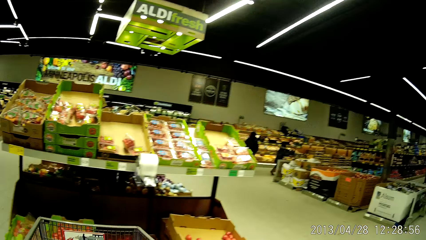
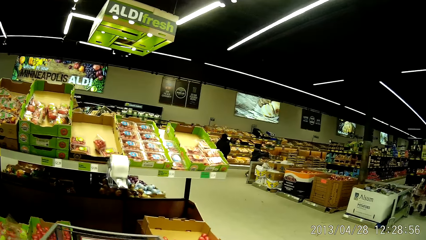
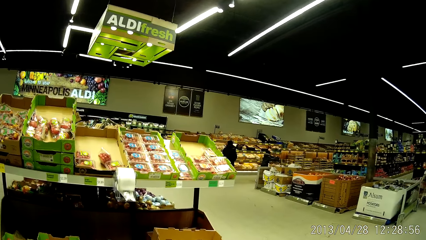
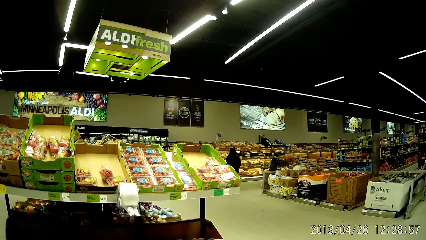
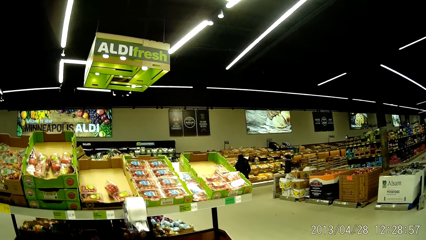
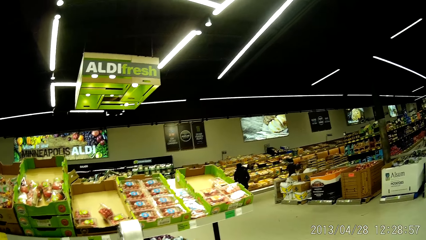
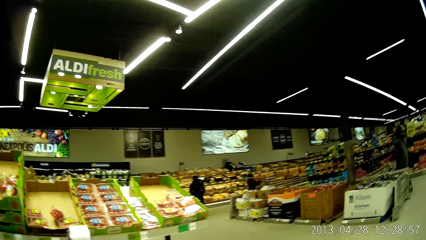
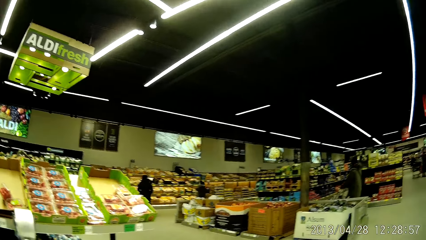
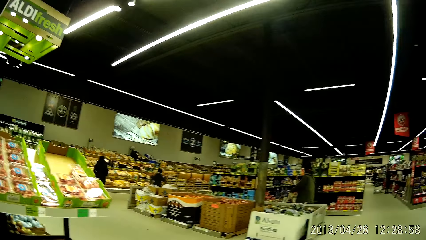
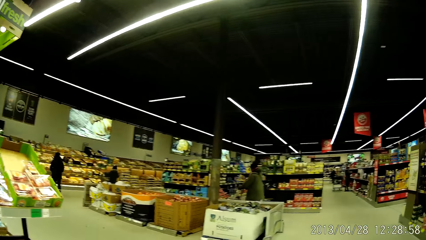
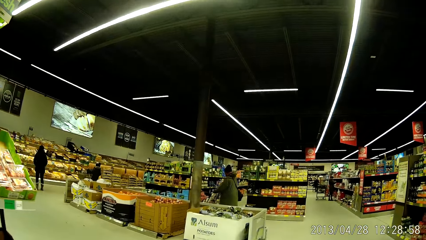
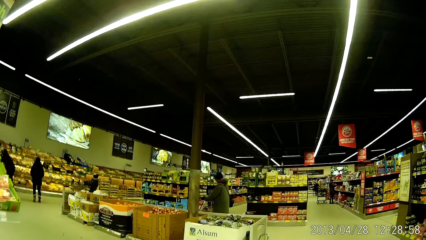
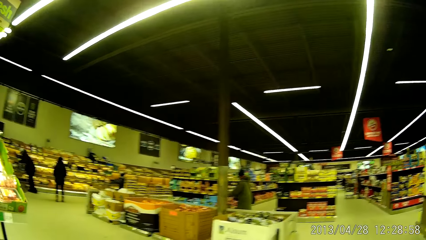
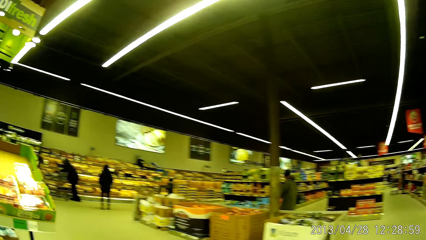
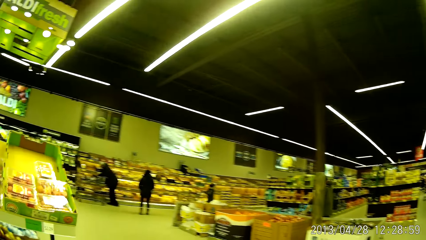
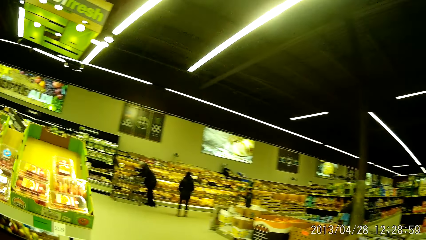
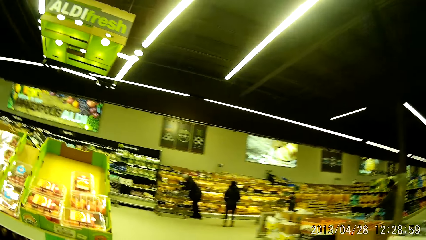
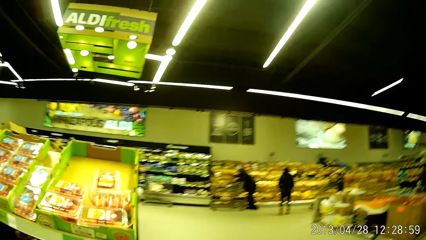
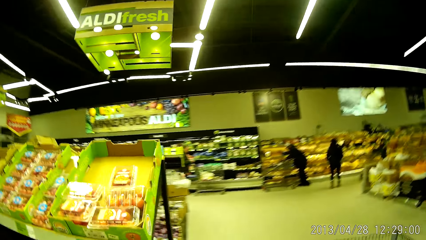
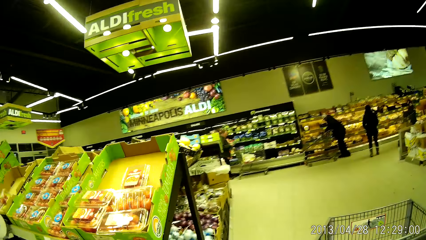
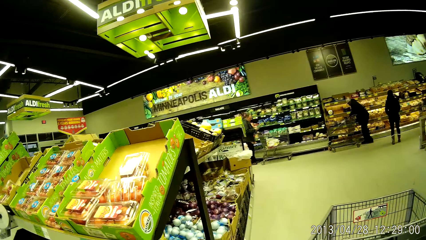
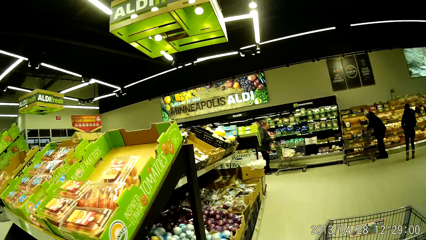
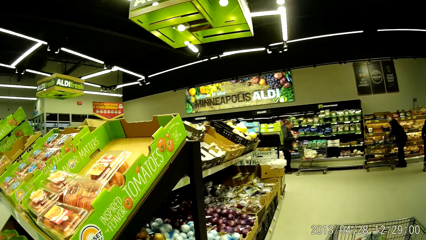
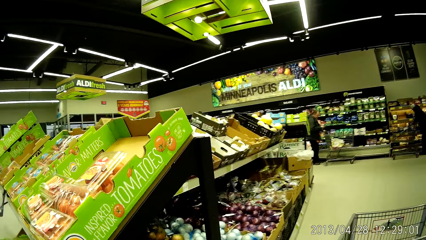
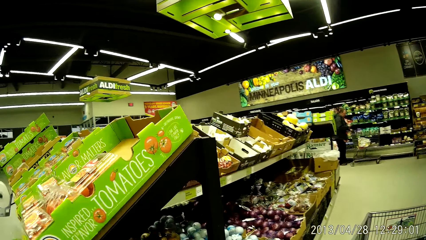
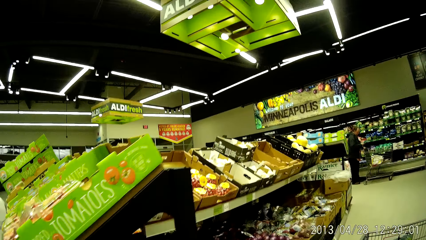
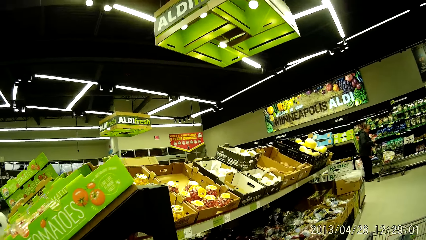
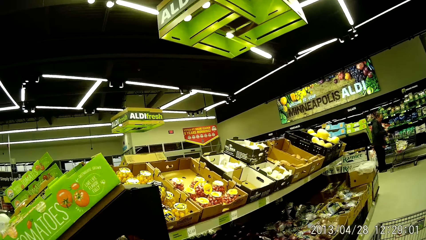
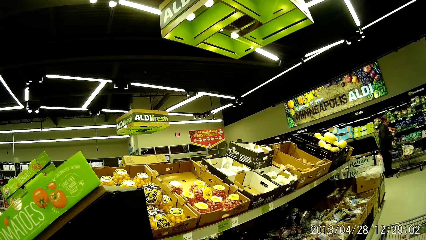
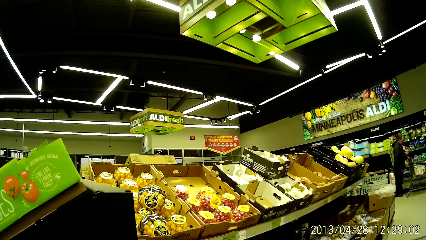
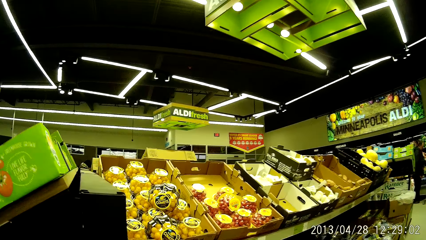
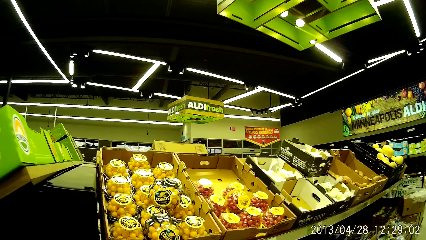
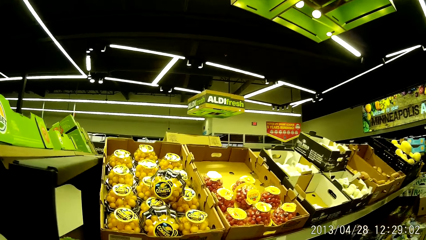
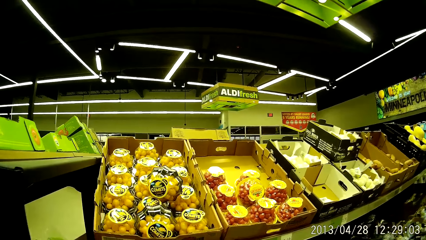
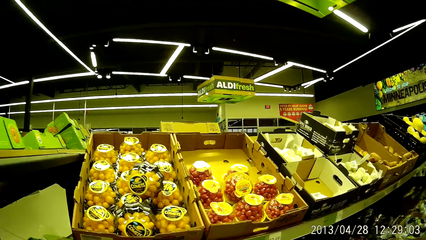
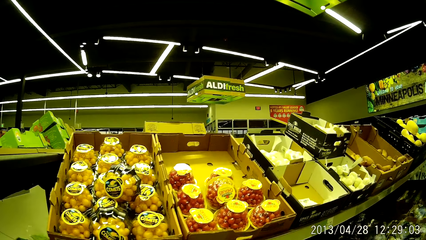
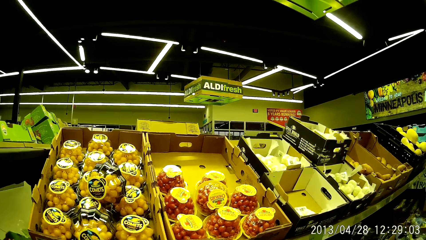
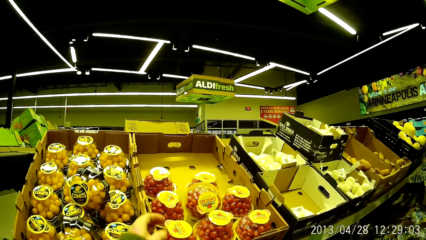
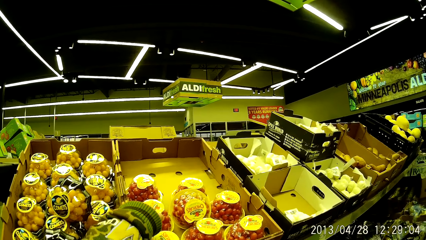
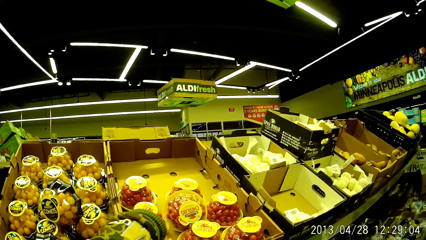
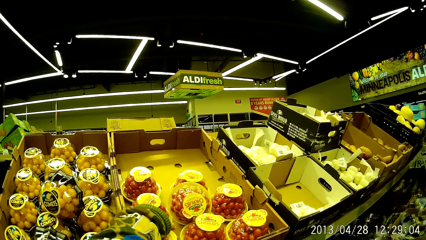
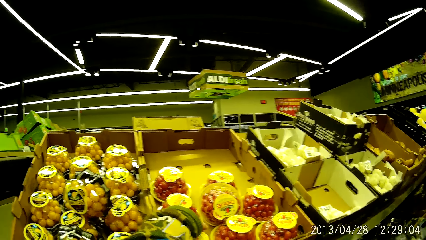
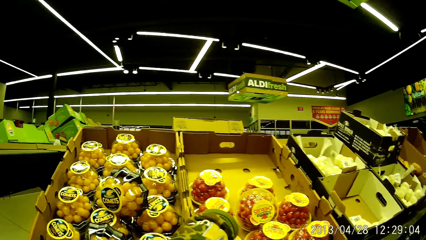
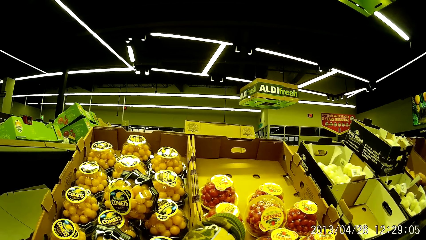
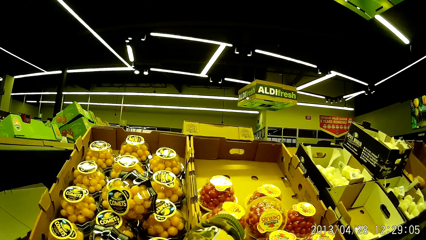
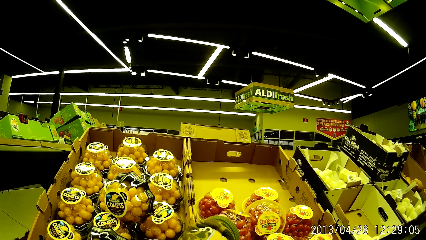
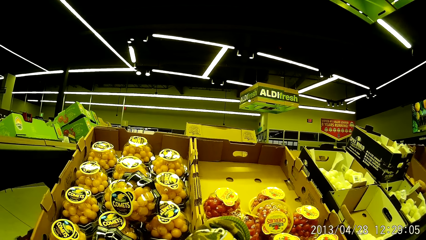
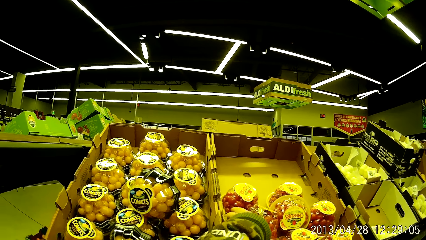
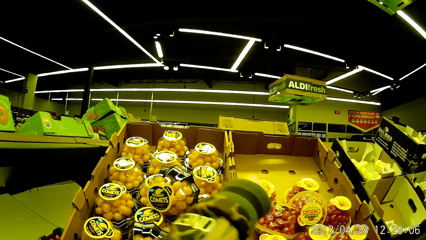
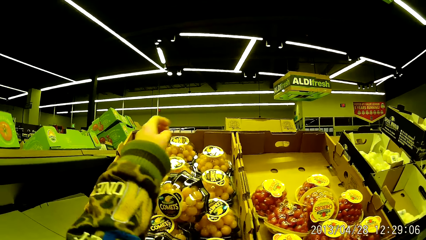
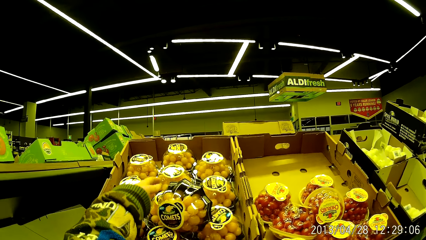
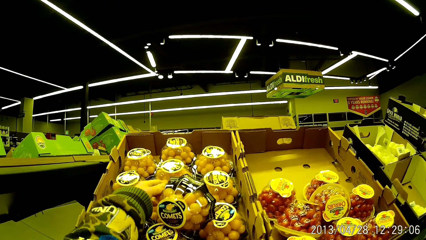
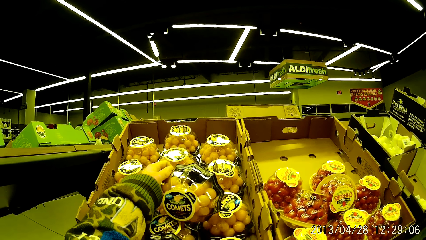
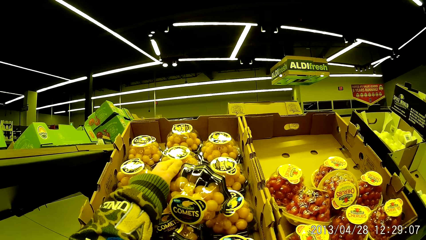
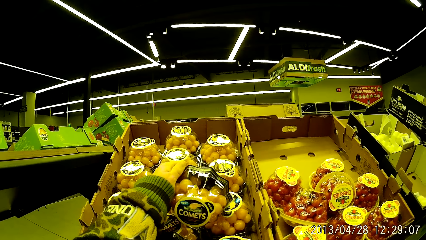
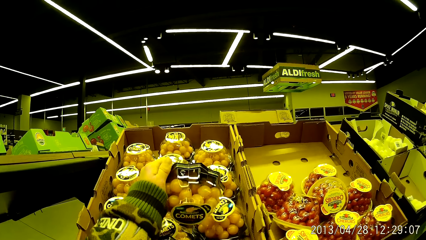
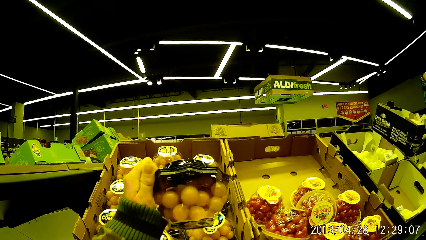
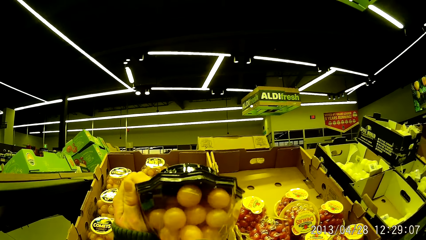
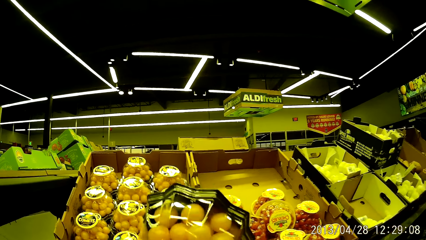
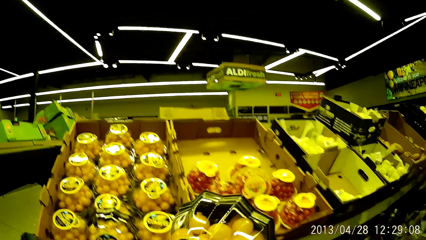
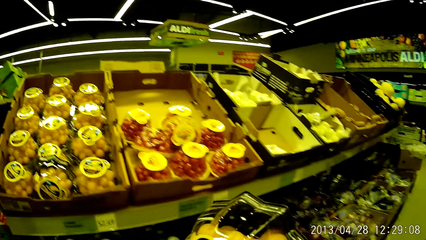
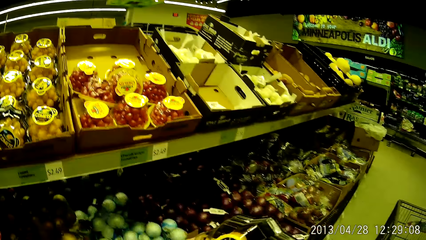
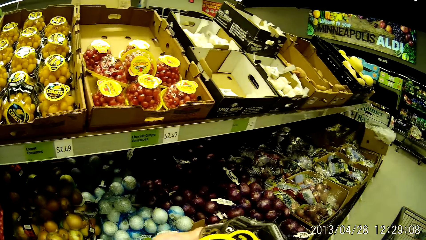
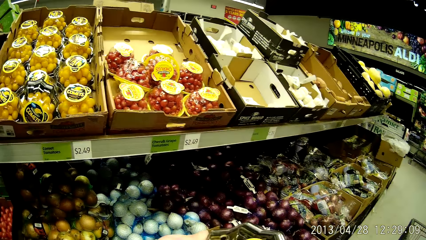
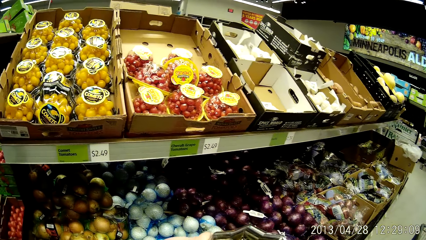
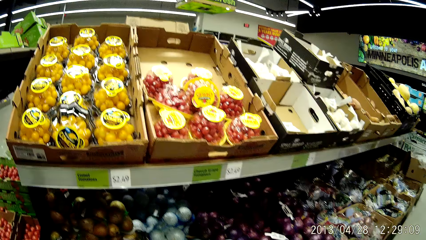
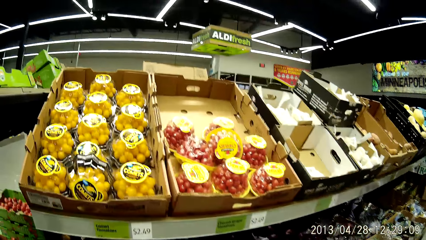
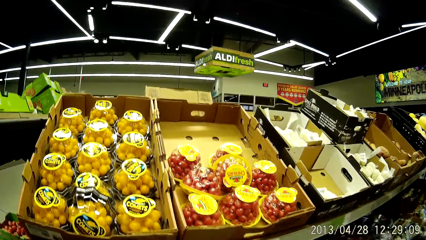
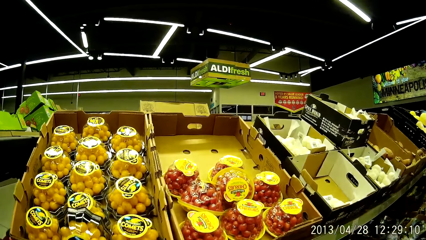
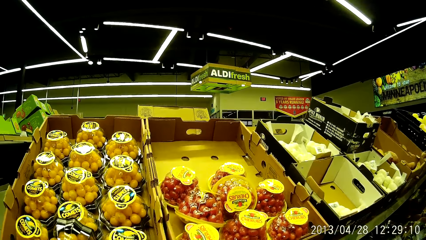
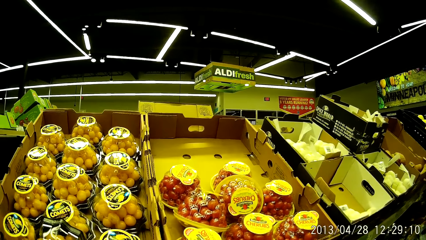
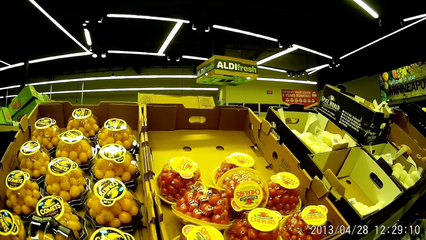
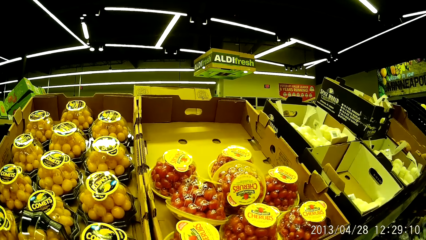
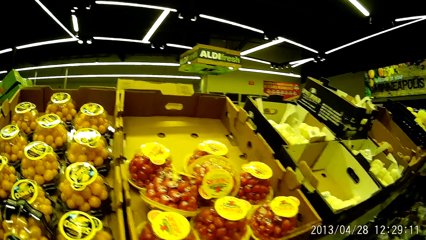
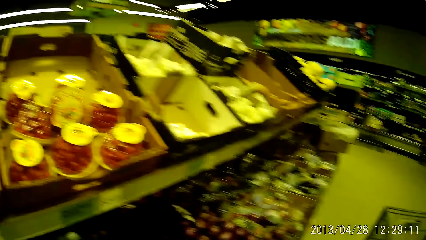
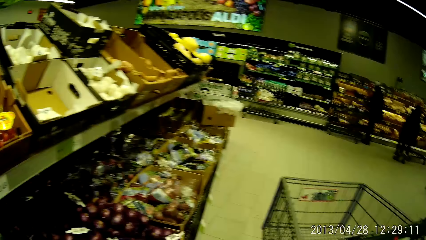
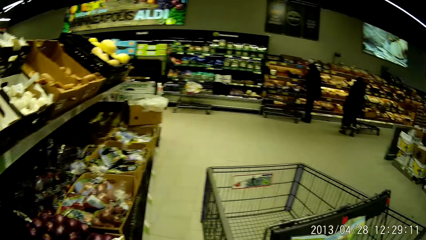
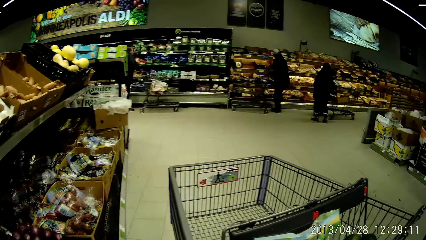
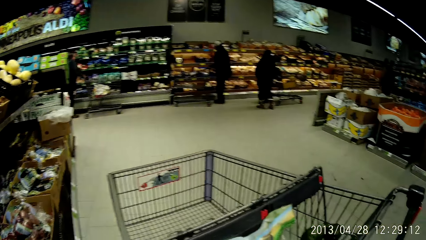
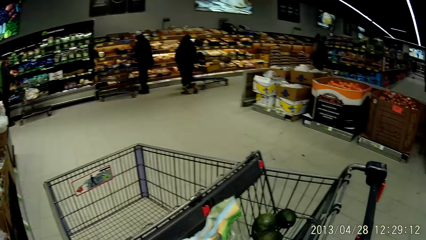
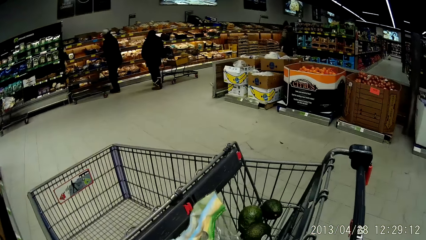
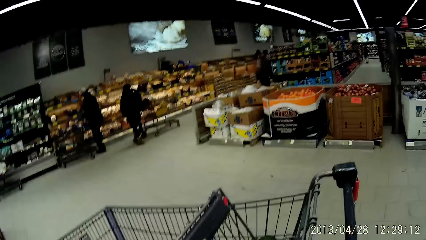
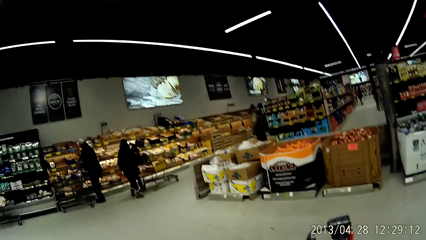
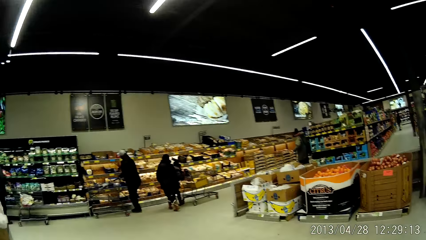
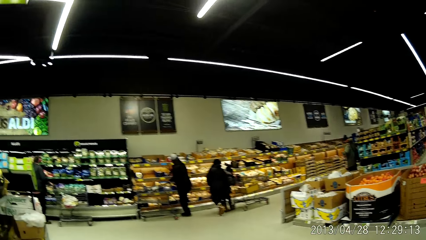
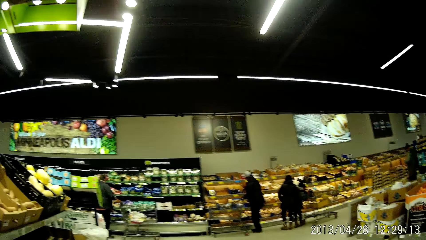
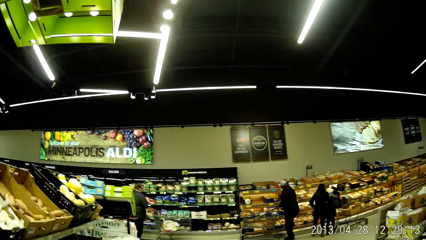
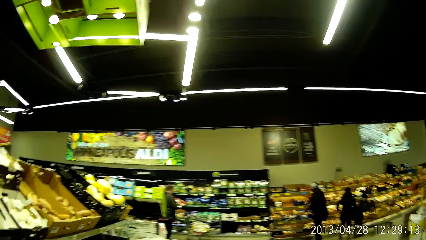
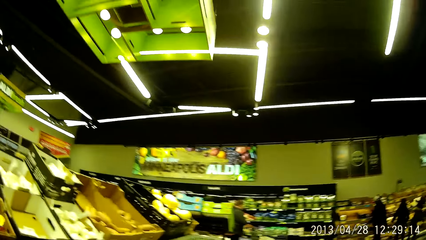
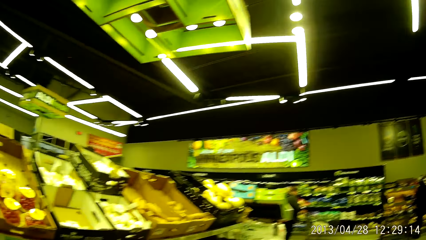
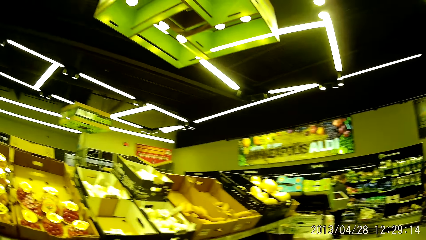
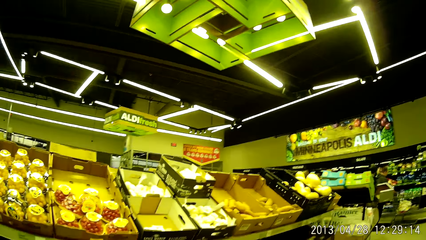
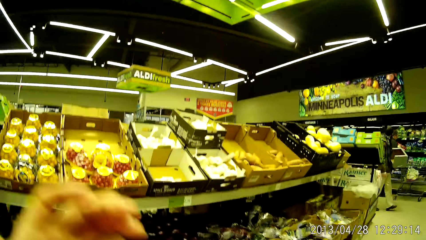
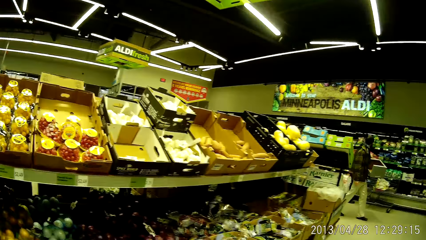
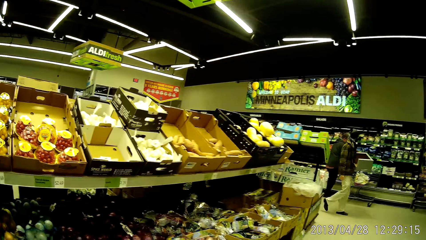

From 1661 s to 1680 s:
The camera wearer pushes a trolley or shopping cart around the store. They touch a pack of tomatoes on the shelf, pick up a pack of comet tomatoes on the shelf and put the pack of comet tomatoes in the trolley. They move the shopping cart.
